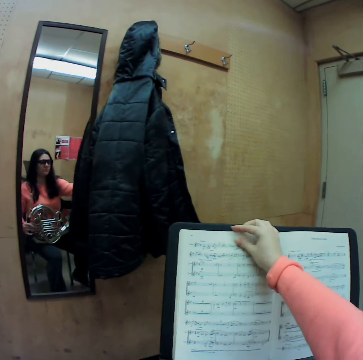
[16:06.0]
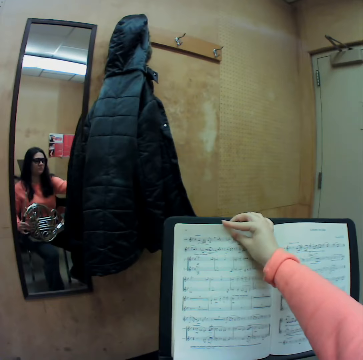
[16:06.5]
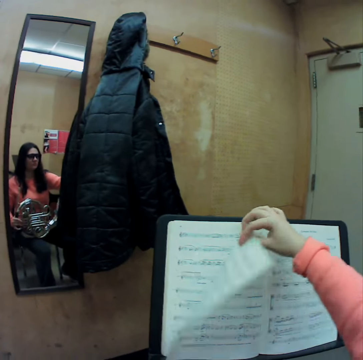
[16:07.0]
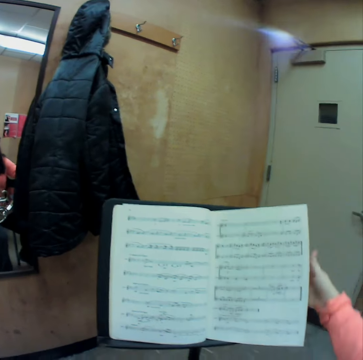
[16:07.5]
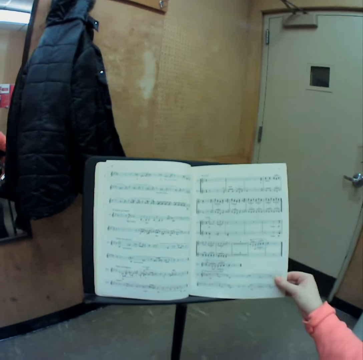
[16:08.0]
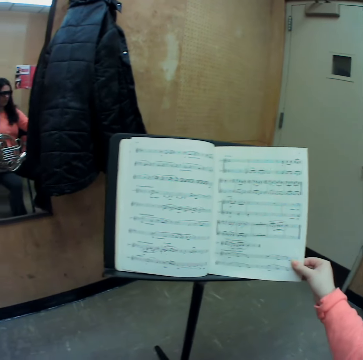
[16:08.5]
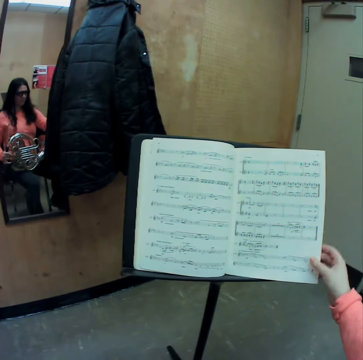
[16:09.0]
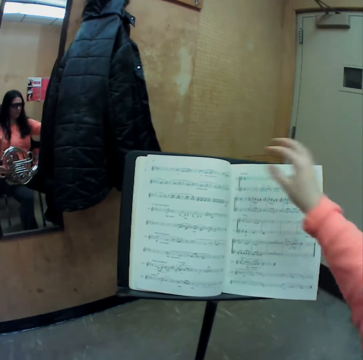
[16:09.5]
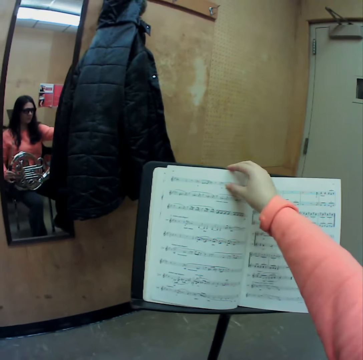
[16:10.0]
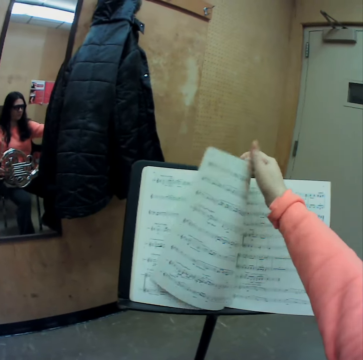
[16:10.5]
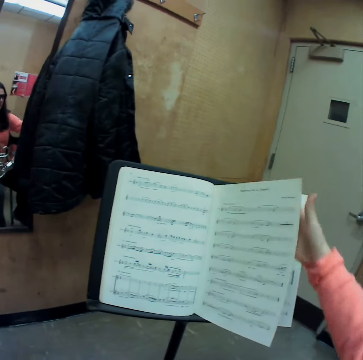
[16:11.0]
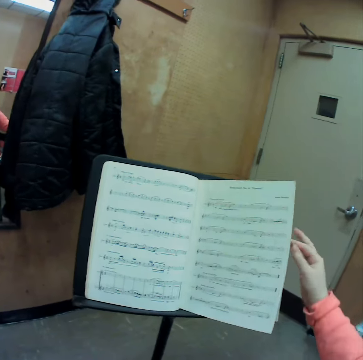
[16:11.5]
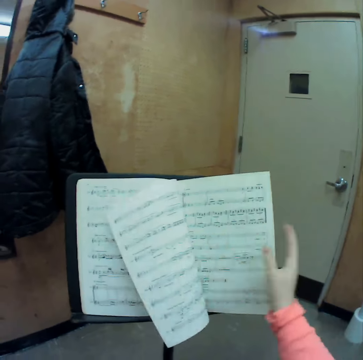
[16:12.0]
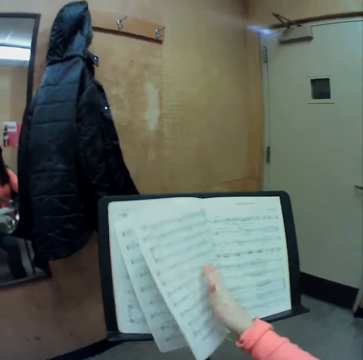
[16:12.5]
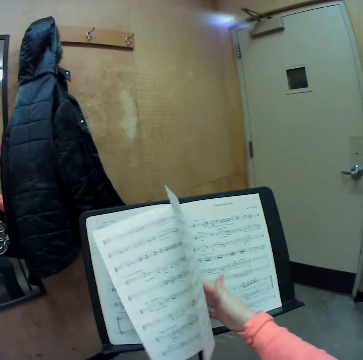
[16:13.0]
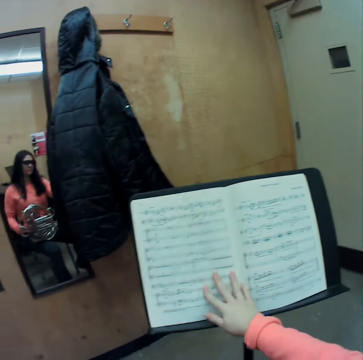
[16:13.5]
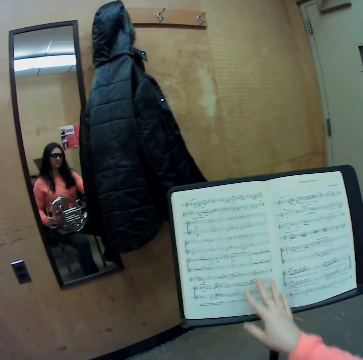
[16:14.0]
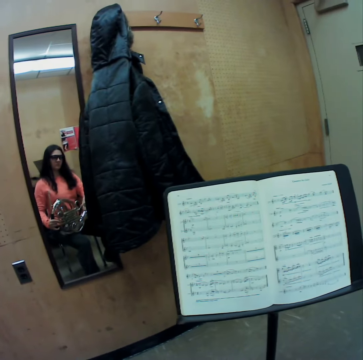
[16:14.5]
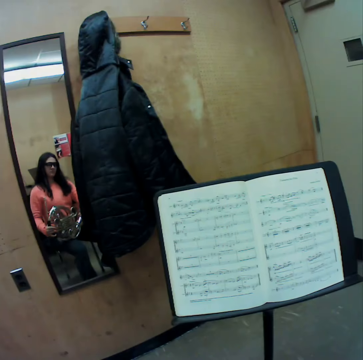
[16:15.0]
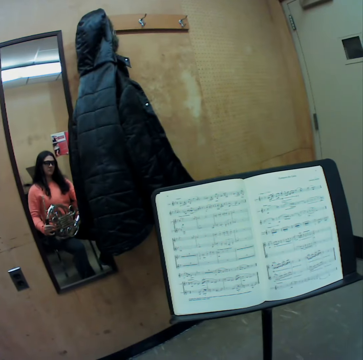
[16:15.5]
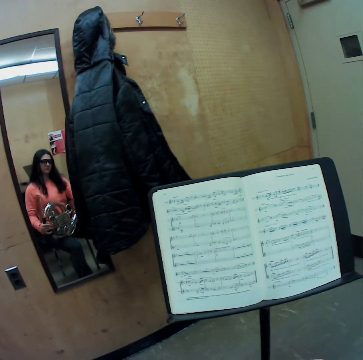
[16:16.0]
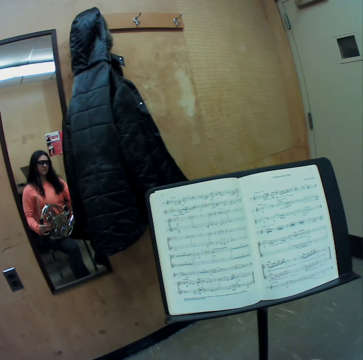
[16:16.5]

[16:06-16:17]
The camera wearer stares at a book.

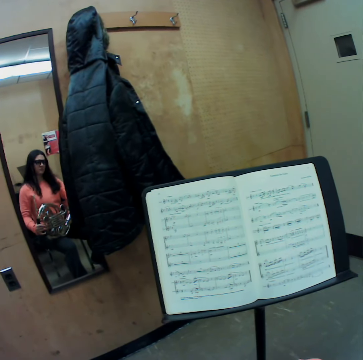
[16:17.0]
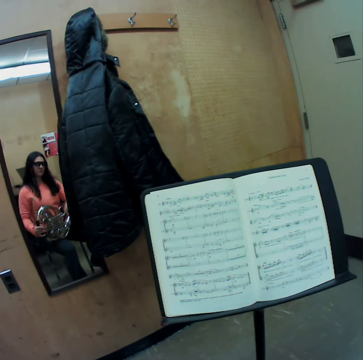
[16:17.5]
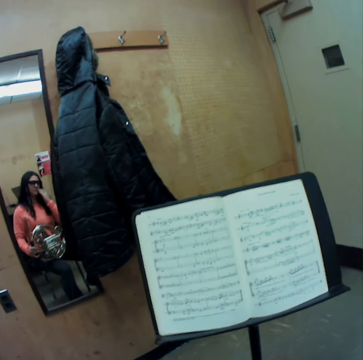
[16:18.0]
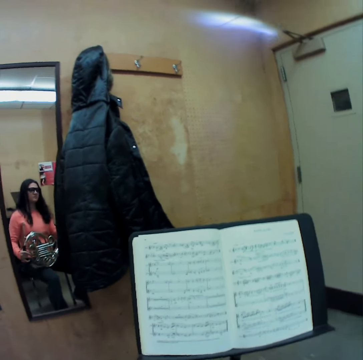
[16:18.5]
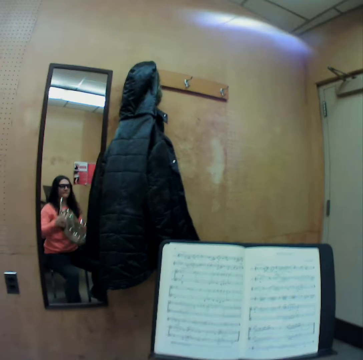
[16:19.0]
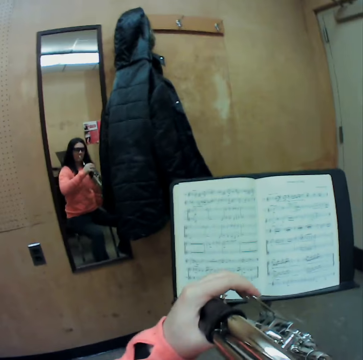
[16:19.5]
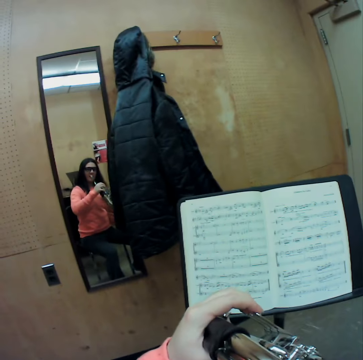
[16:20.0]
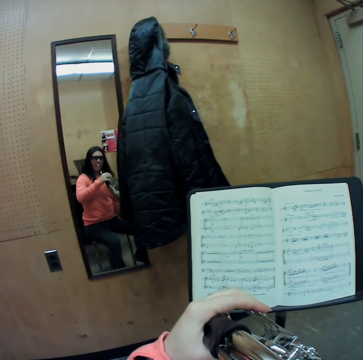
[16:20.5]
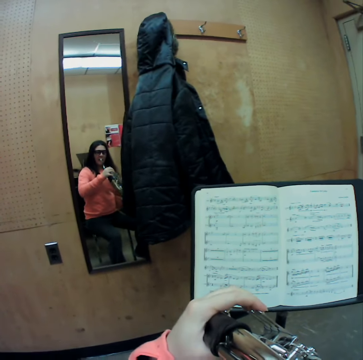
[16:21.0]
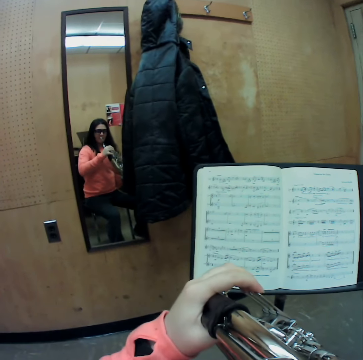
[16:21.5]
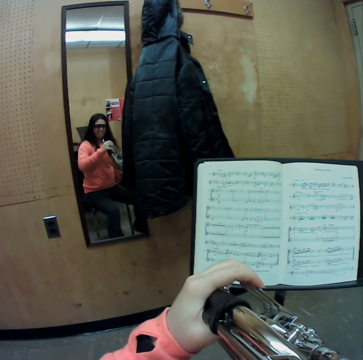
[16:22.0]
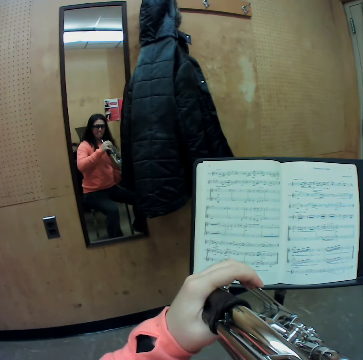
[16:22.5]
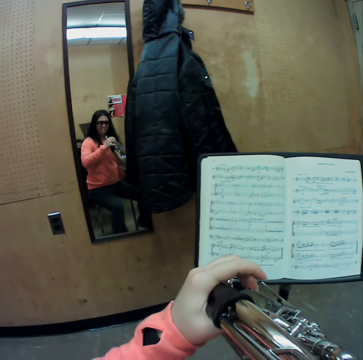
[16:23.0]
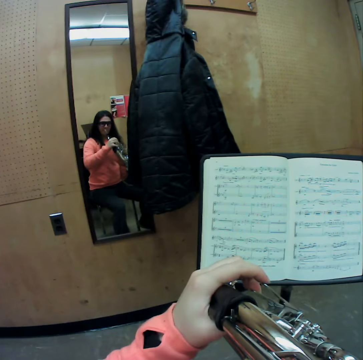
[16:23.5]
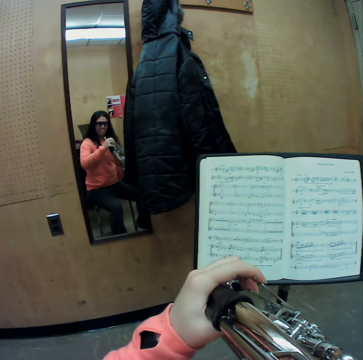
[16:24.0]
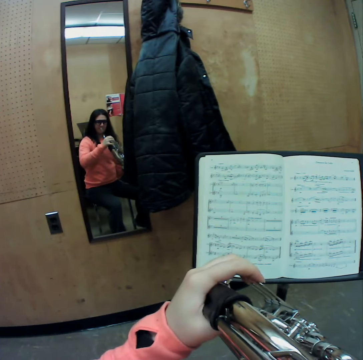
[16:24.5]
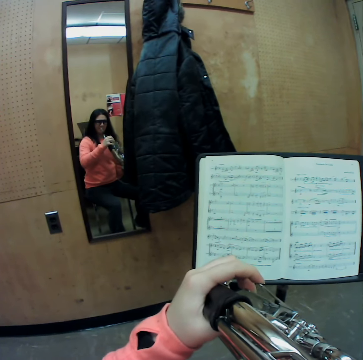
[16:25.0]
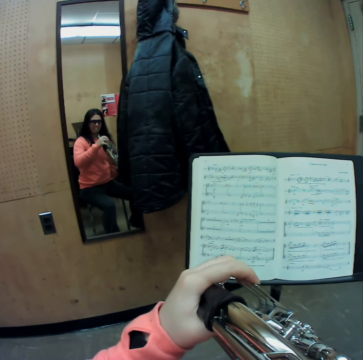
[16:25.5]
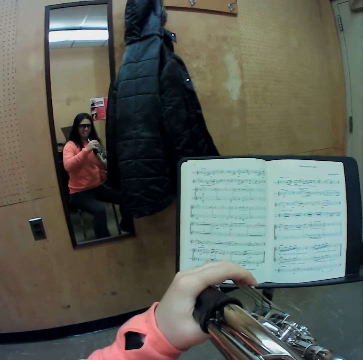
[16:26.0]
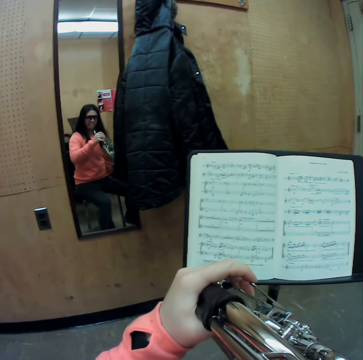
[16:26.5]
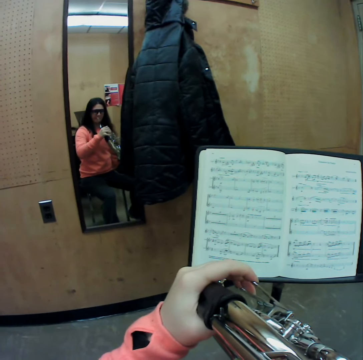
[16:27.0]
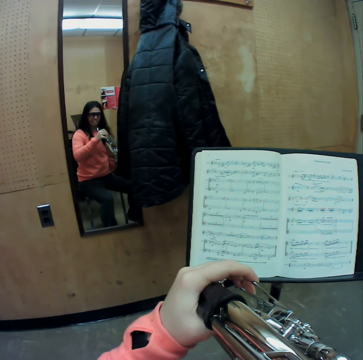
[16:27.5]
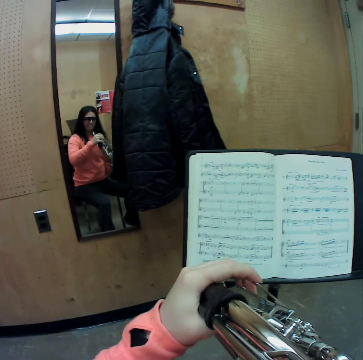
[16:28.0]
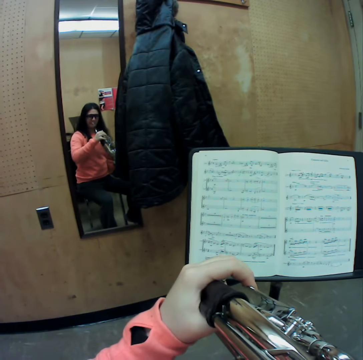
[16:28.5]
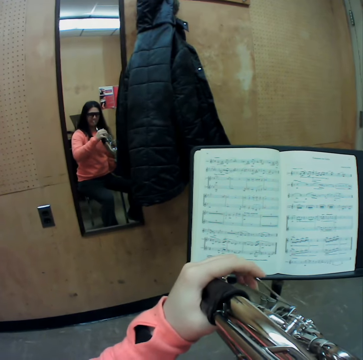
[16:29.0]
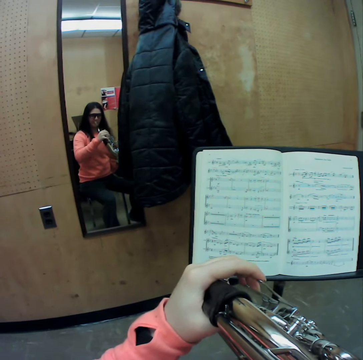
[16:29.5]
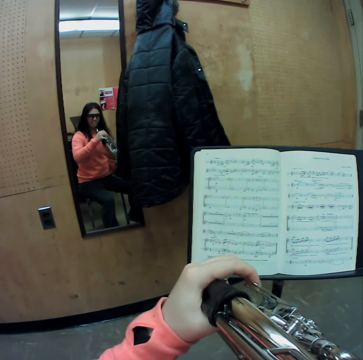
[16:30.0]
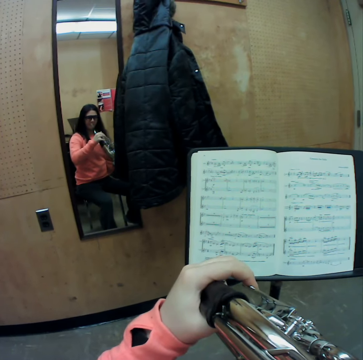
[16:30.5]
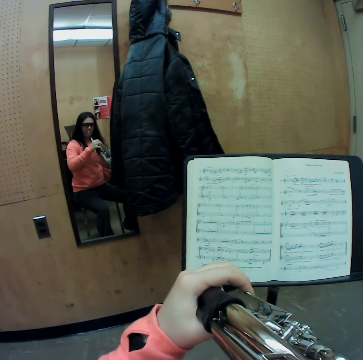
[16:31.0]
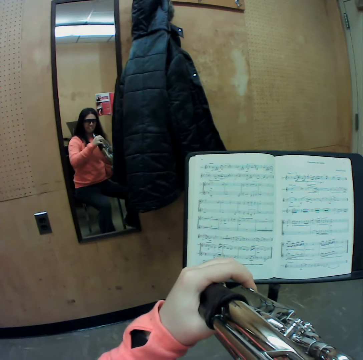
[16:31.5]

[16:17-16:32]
The camera wearer touches her face. She plays the french horn with her left hand.

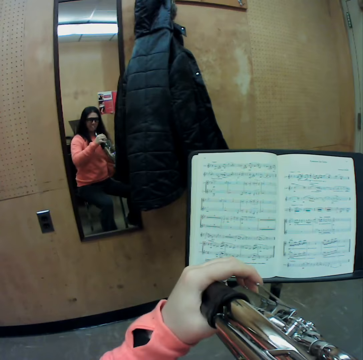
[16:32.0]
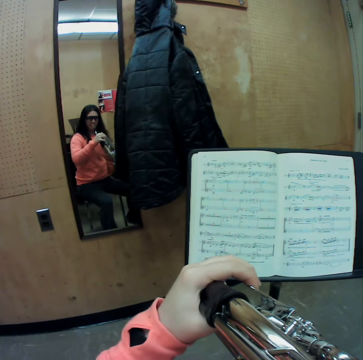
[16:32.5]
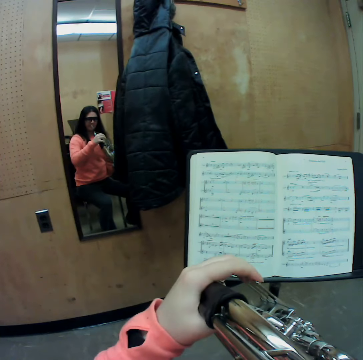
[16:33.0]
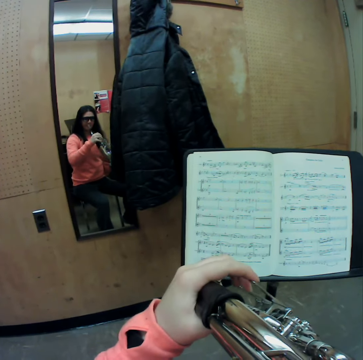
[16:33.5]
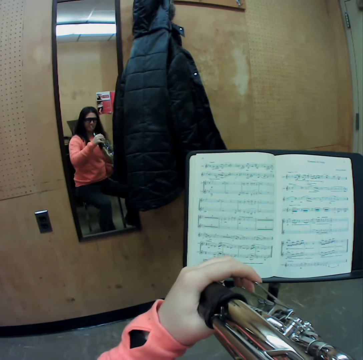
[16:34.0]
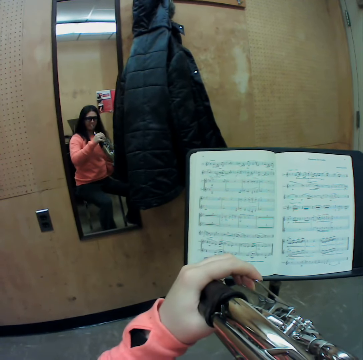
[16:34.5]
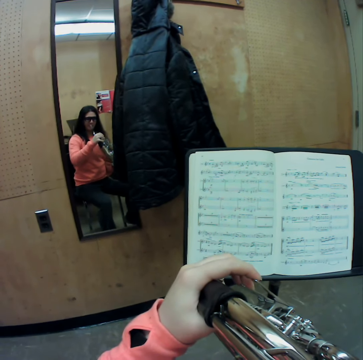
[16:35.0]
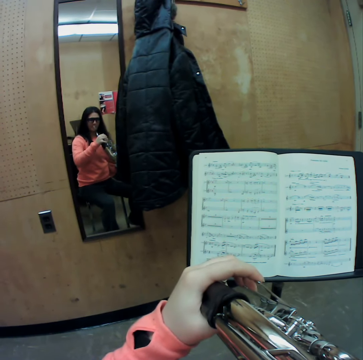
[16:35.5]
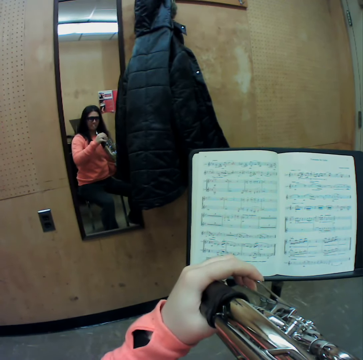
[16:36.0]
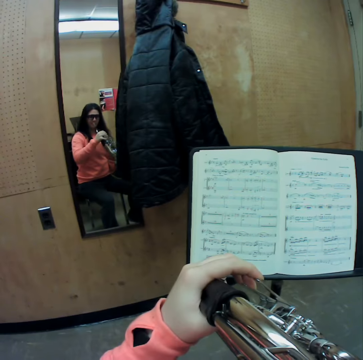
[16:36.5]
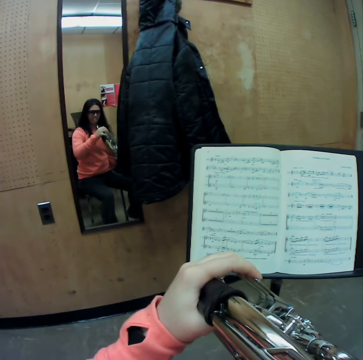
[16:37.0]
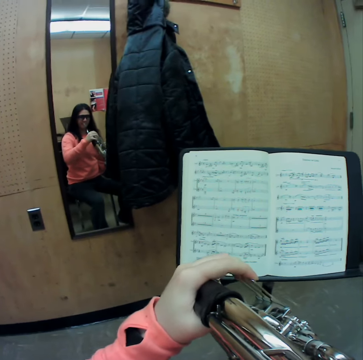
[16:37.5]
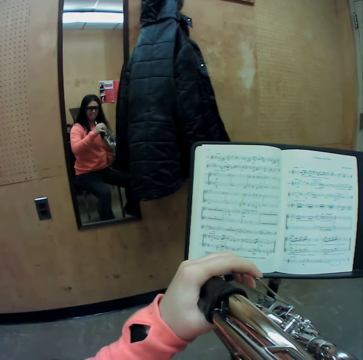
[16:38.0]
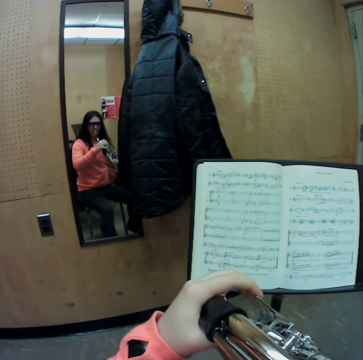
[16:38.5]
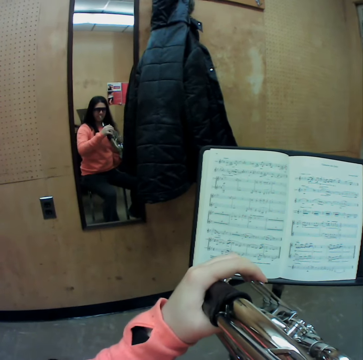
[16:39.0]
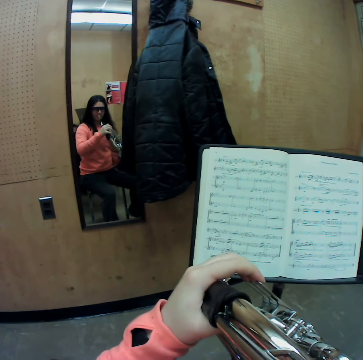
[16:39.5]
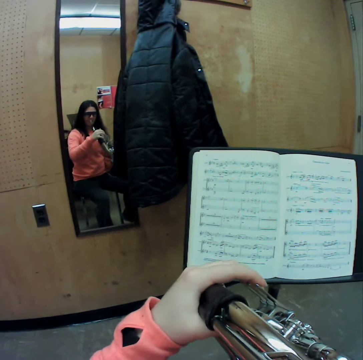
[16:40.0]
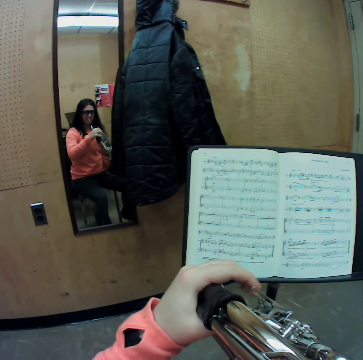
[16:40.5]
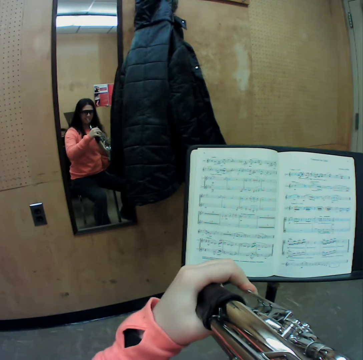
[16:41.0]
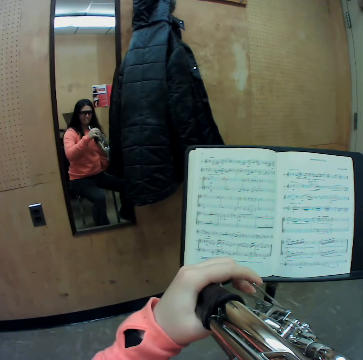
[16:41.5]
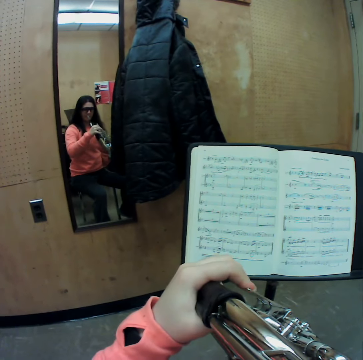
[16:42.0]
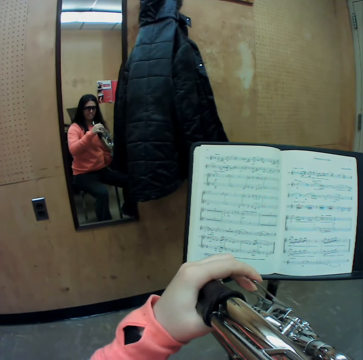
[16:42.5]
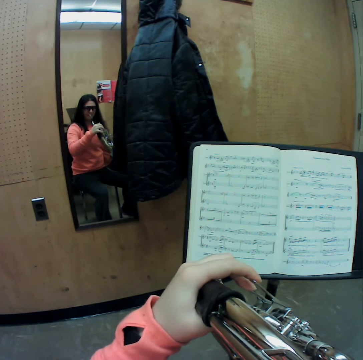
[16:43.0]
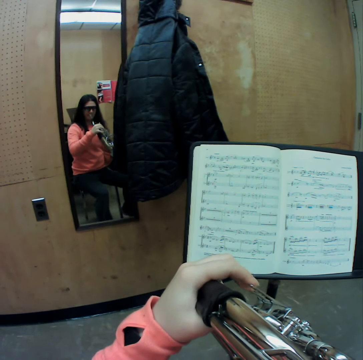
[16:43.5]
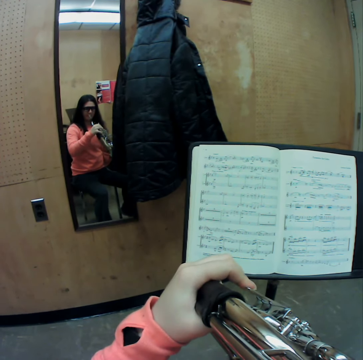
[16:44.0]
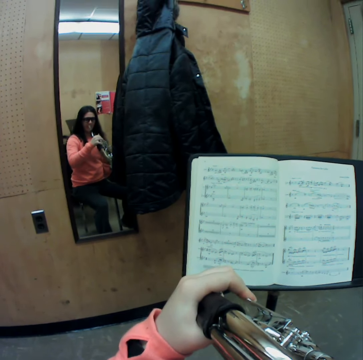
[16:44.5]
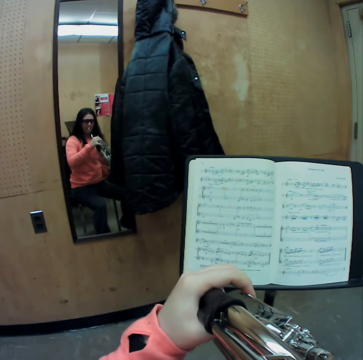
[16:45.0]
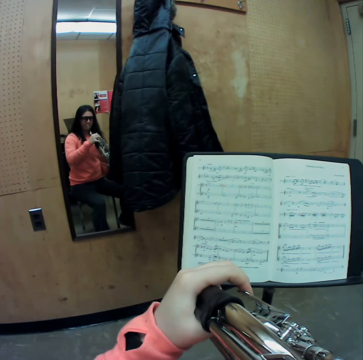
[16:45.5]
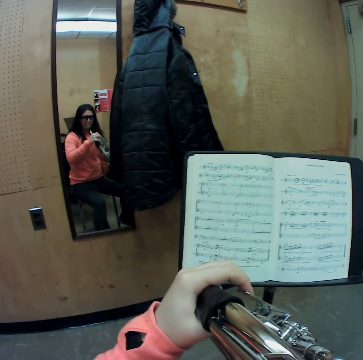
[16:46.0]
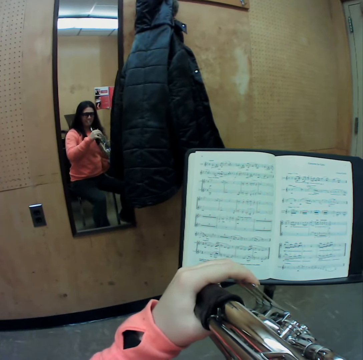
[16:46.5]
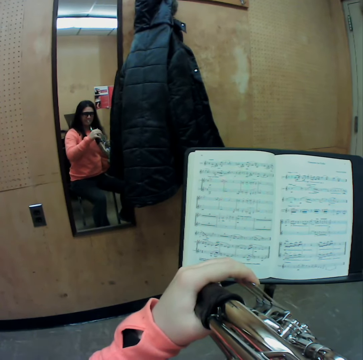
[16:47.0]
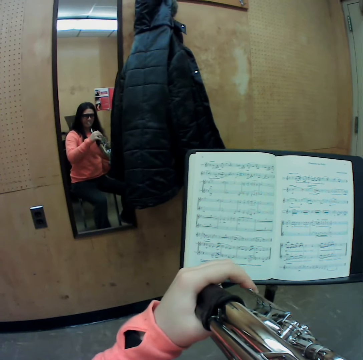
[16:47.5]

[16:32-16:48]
The camera wearer plays a trumpet with her fingers.
